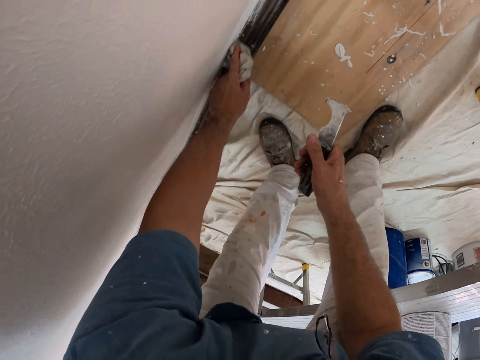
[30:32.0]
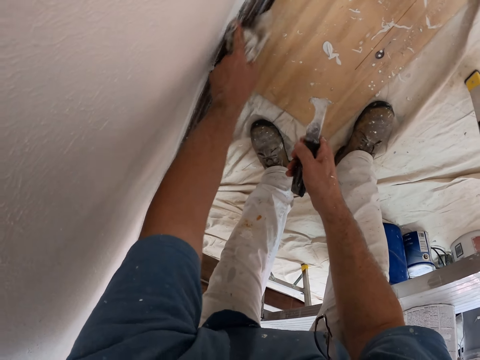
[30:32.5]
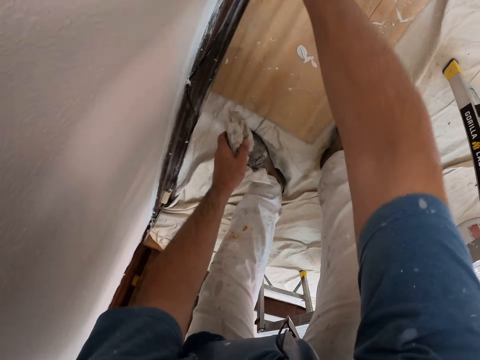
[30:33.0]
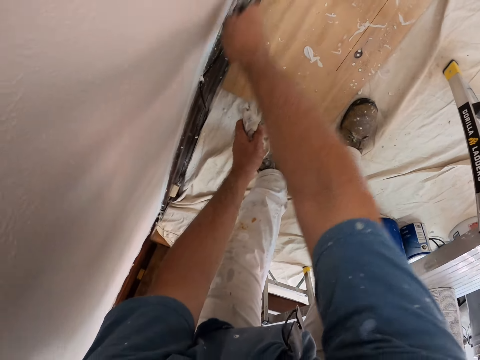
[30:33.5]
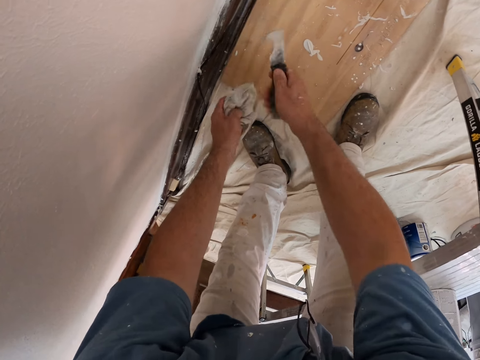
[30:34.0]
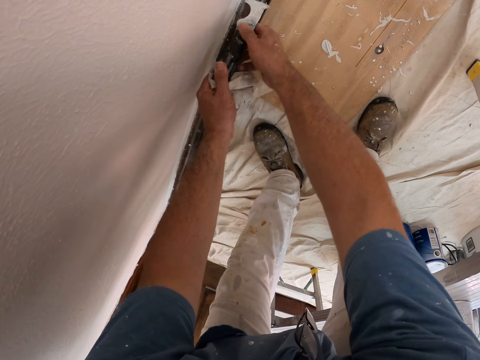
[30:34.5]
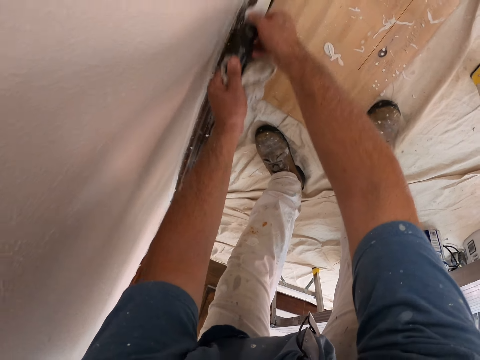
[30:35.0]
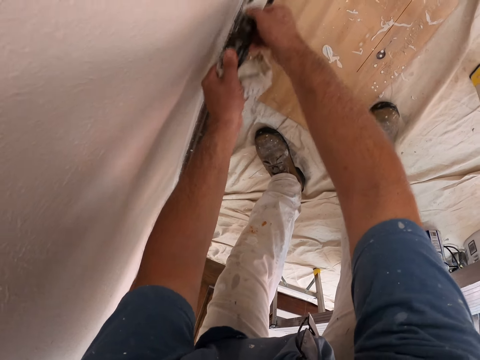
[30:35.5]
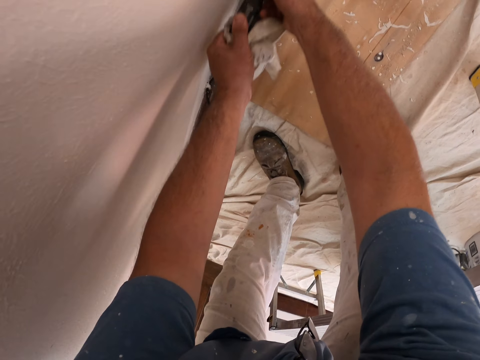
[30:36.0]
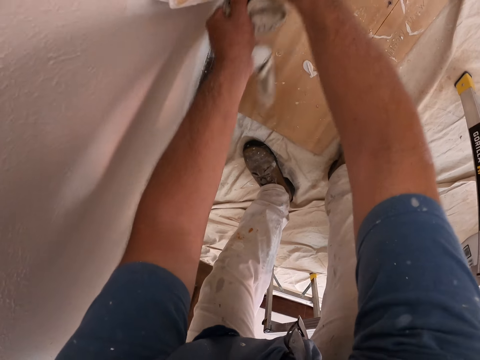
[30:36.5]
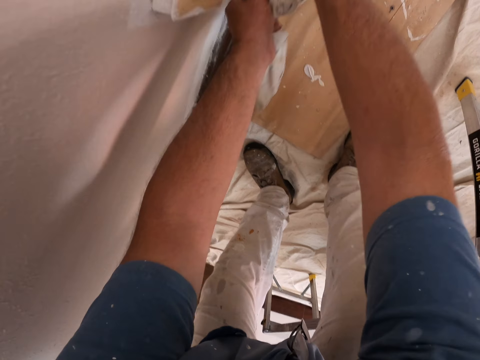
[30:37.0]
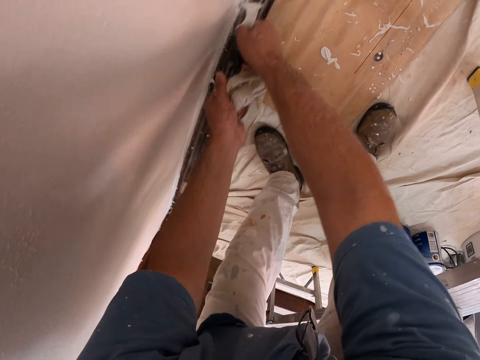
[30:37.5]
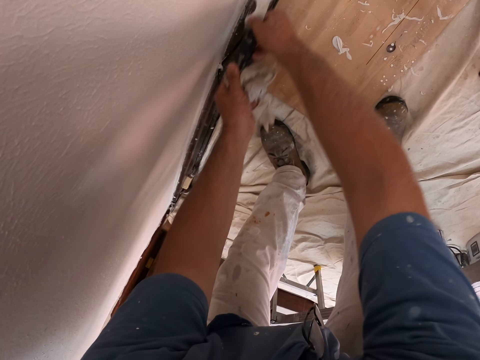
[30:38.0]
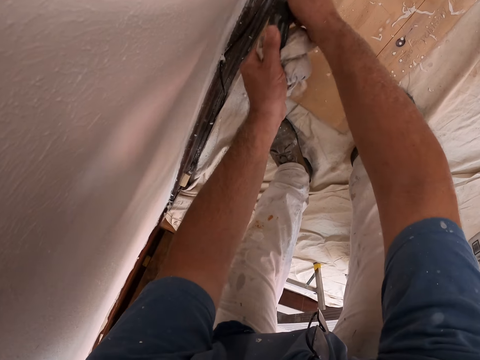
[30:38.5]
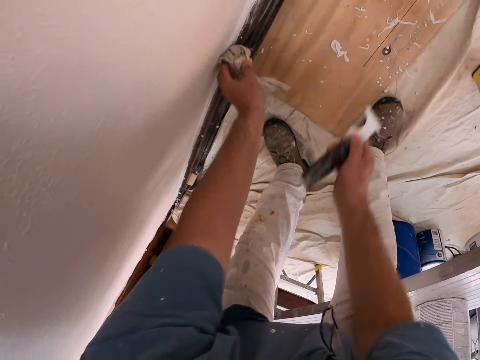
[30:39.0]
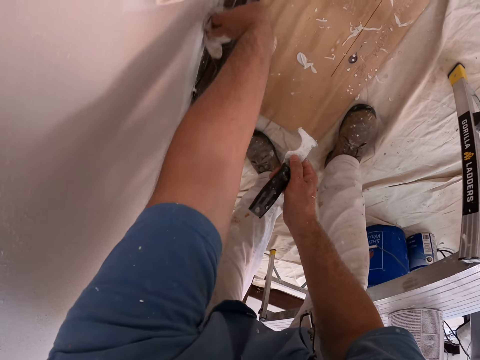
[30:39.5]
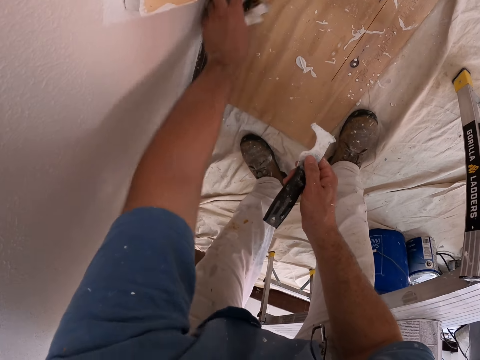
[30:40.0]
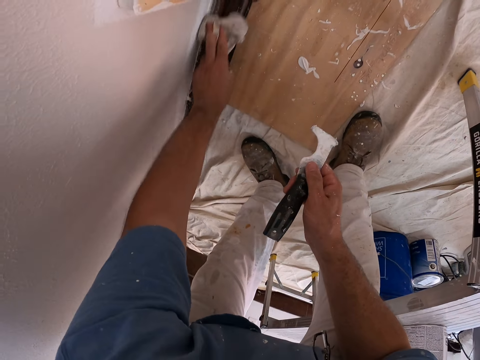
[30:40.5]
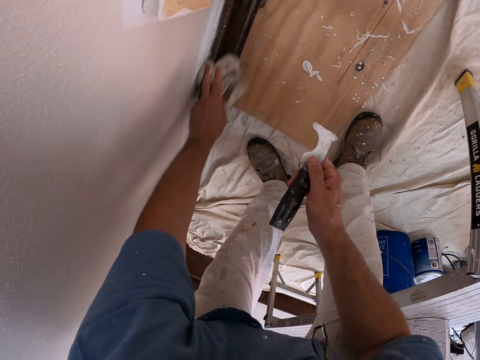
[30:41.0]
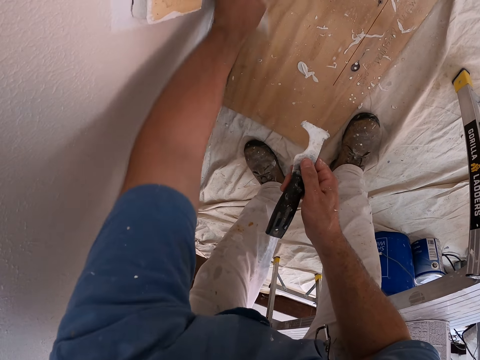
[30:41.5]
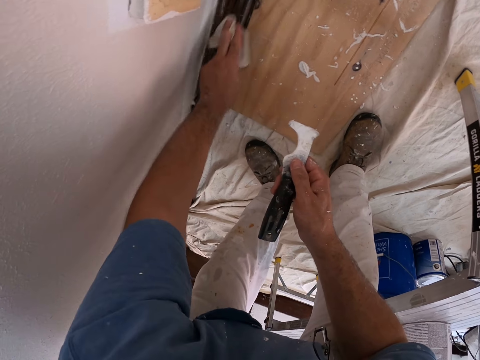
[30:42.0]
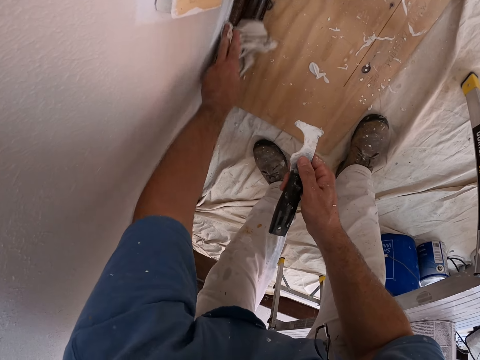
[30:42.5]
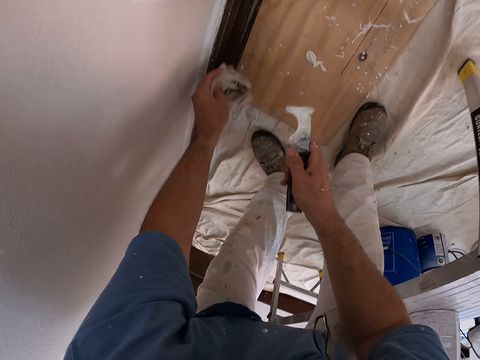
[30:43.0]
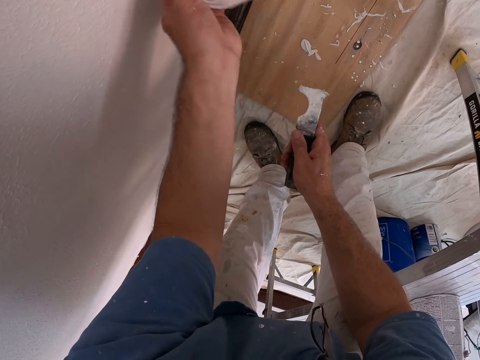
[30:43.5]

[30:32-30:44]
The camera wearer scrapes the paints on the baseboard with the paint scraper. They hold the paint scraper with both hands. They clean paints on the baseboard with the napkin.

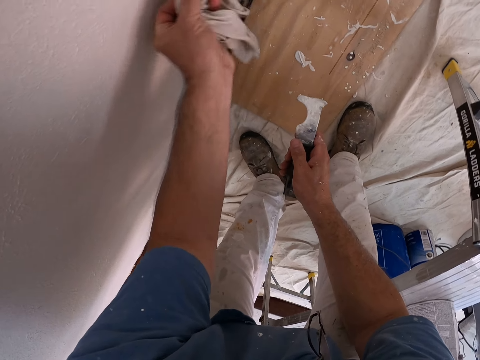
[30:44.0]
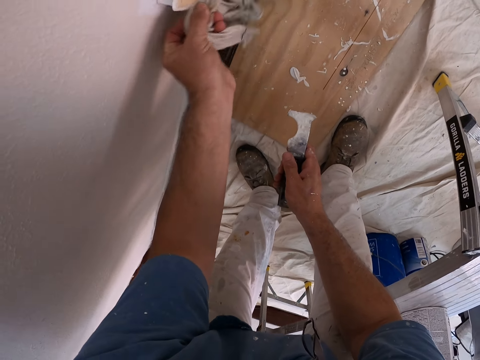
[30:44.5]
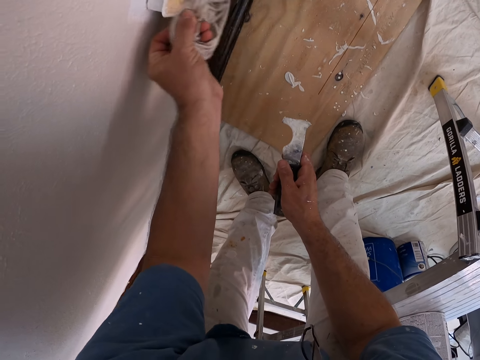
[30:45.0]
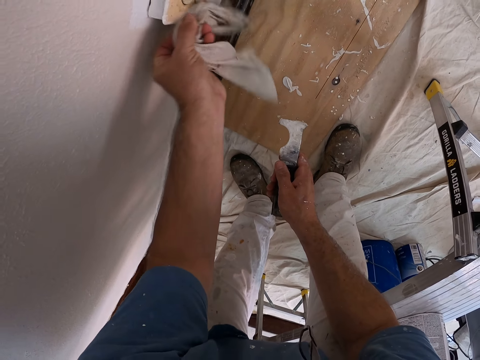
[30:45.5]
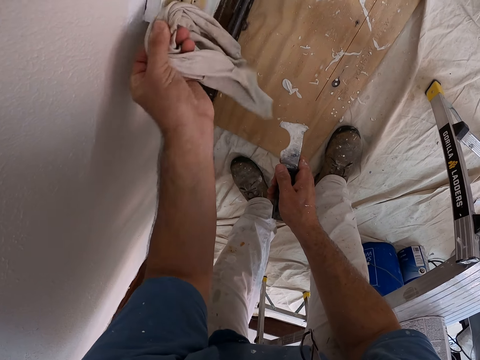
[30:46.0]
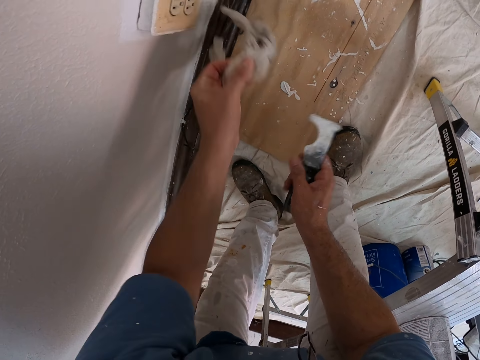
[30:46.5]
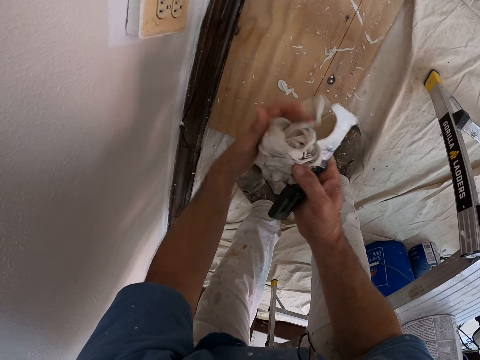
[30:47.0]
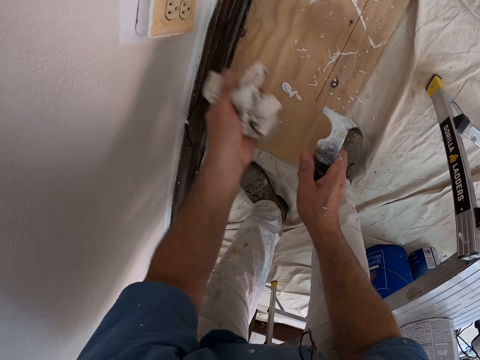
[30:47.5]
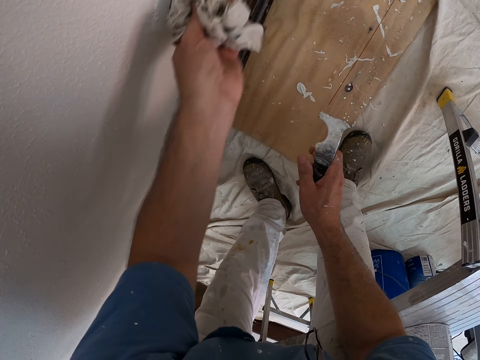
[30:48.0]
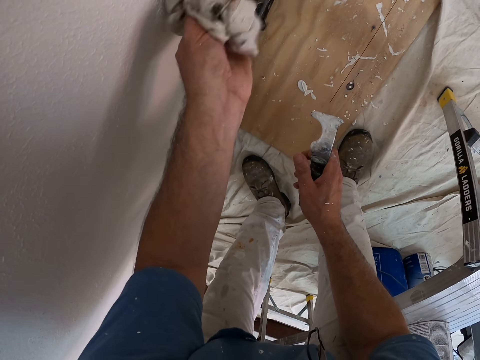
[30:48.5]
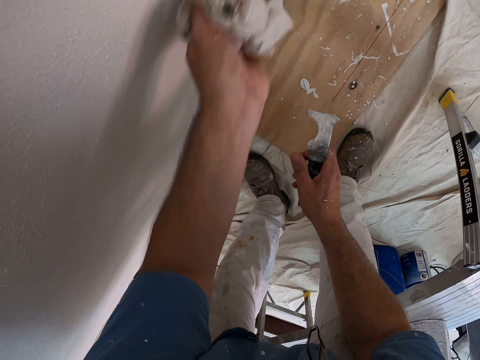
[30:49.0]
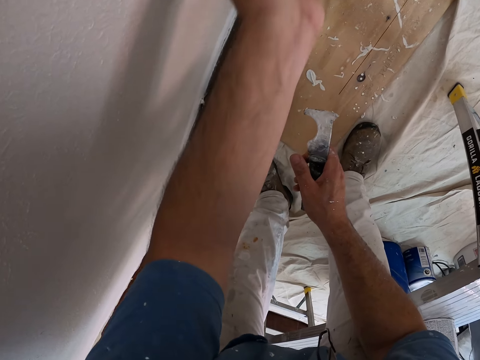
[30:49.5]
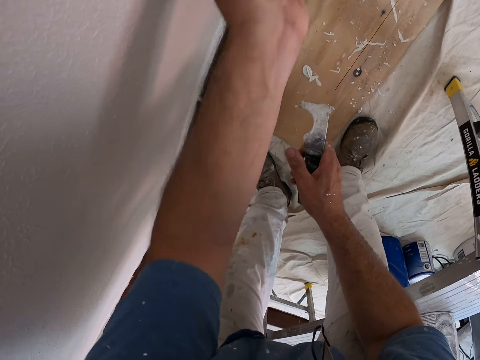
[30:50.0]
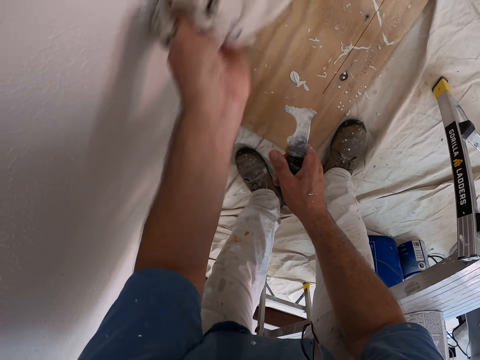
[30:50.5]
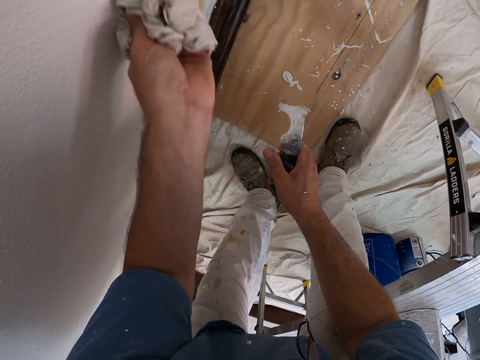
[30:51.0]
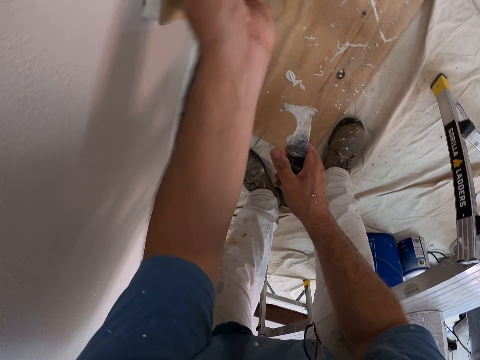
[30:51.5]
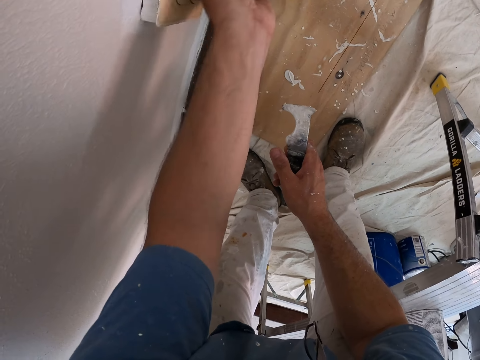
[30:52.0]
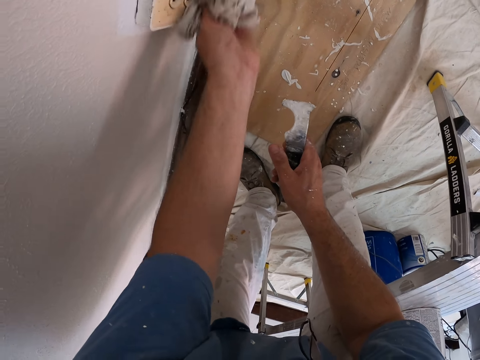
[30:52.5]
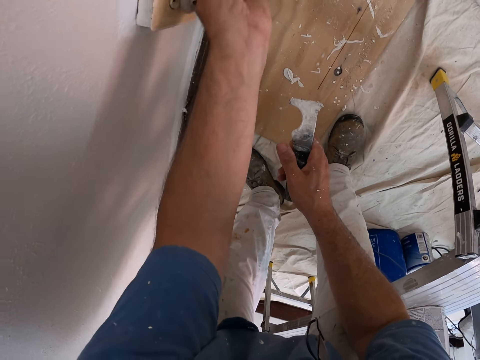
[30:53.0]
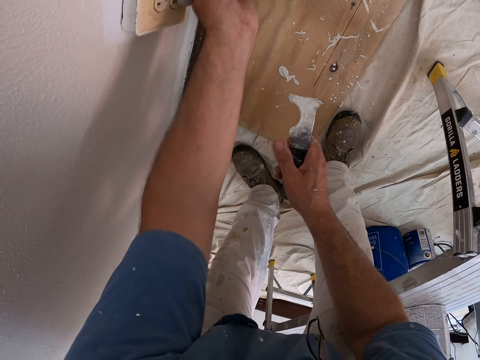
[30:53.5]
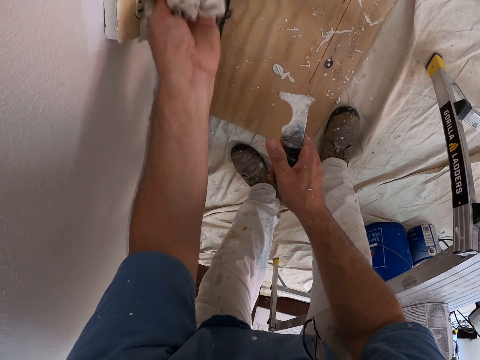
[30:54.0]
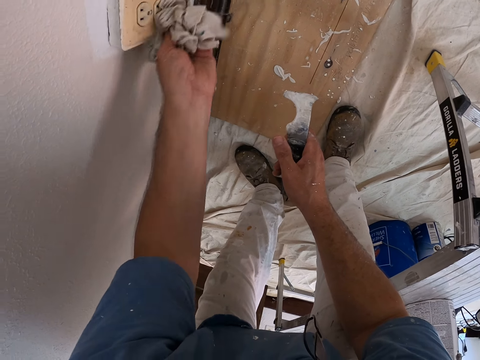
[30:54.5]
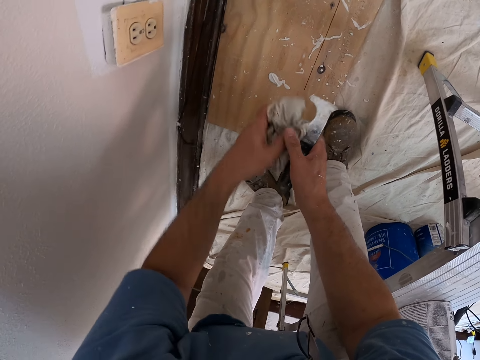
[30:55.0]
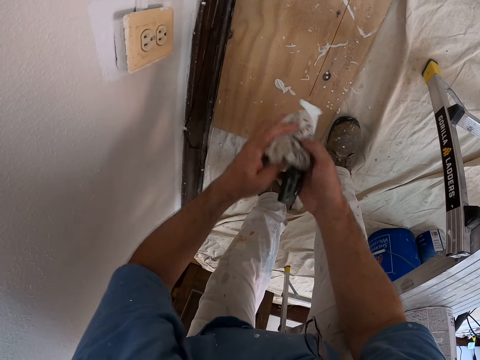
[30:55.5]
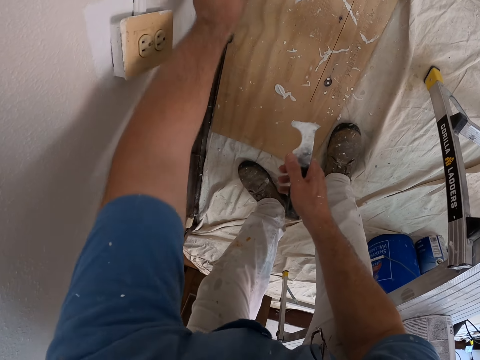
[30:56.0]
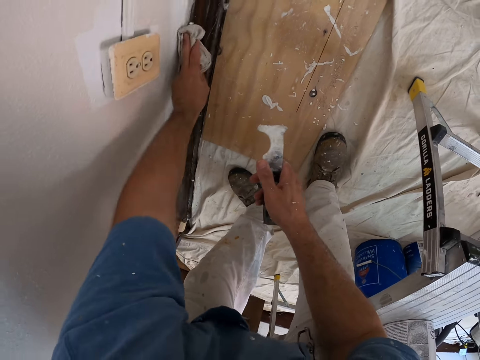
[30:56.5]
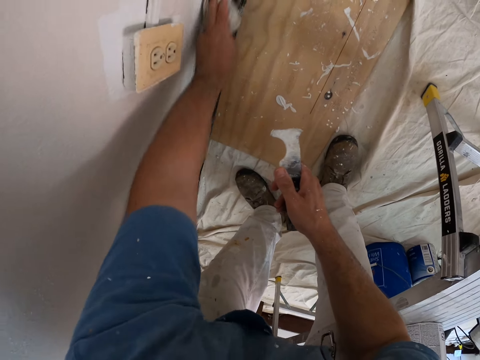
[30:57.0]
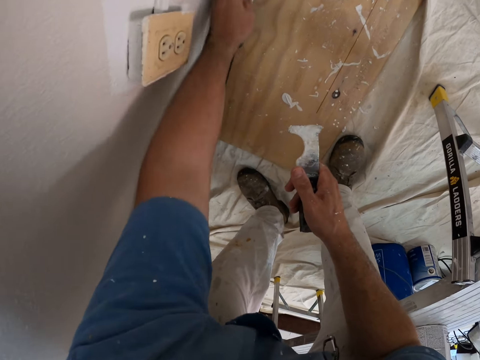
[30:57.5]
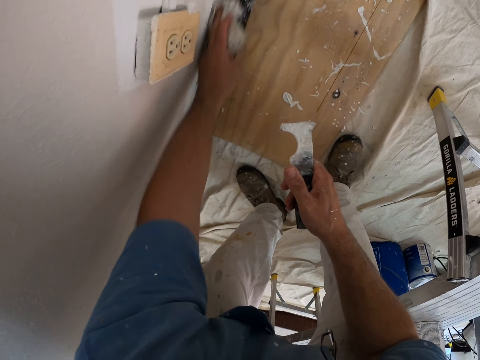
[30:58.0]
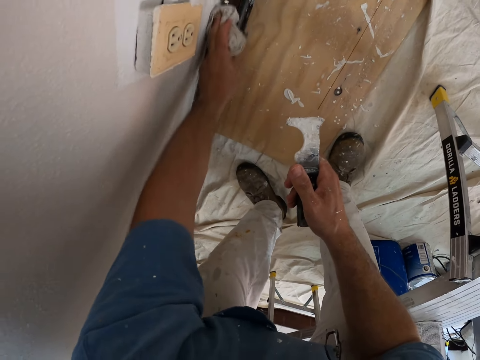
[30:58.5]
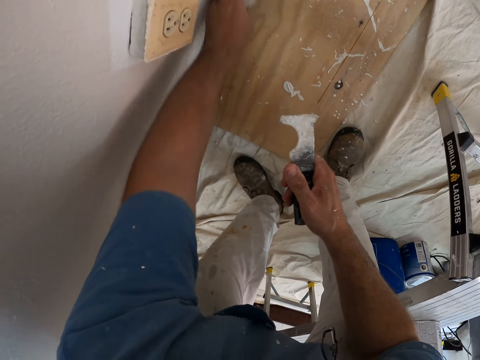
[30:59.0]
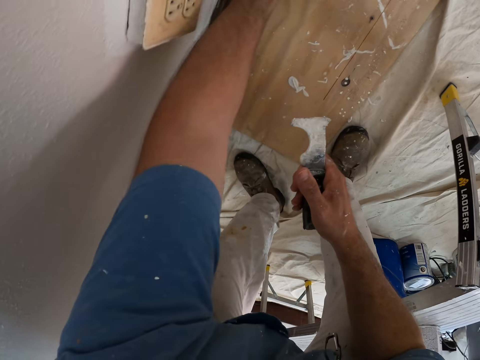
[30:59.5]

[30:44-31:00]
The camera wearer cleans paints on the wall socket with the napkin. He folds the napkin. He wipes the socket with the napkin. He folds the napkin. He adjusts the napkin in his hands. He cleans paints on the baseboard with the napkin.
